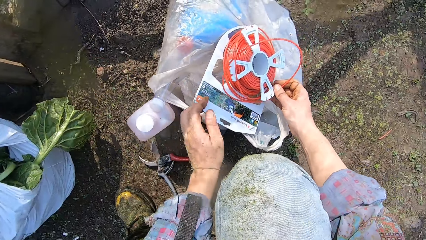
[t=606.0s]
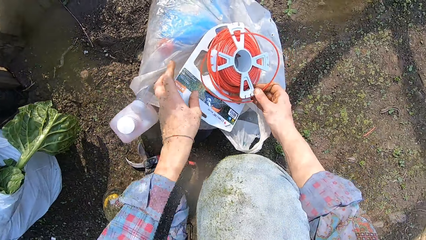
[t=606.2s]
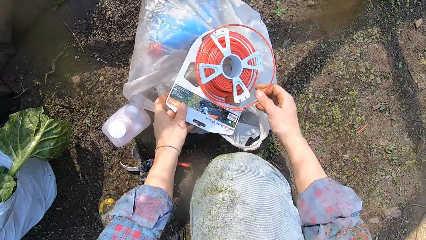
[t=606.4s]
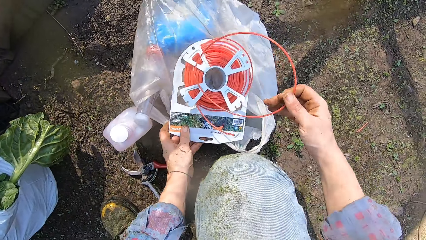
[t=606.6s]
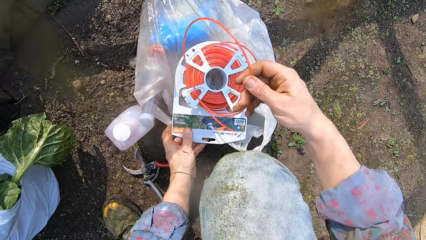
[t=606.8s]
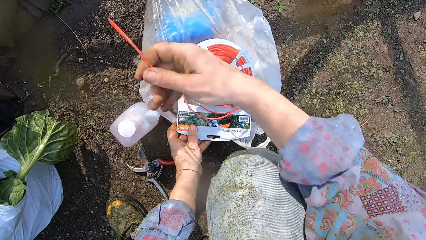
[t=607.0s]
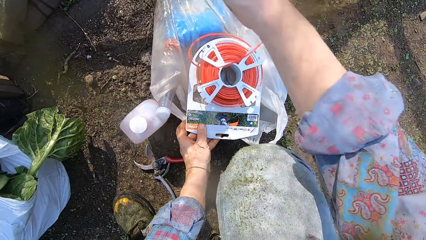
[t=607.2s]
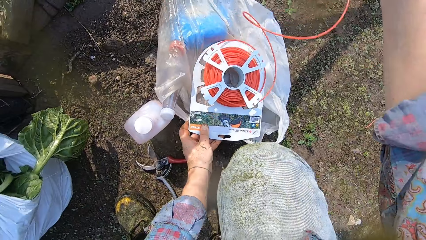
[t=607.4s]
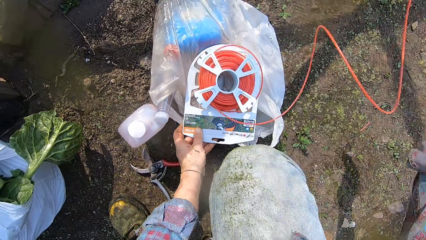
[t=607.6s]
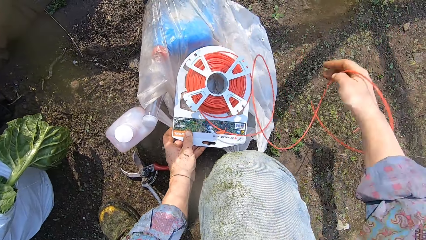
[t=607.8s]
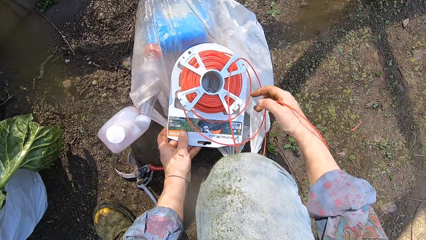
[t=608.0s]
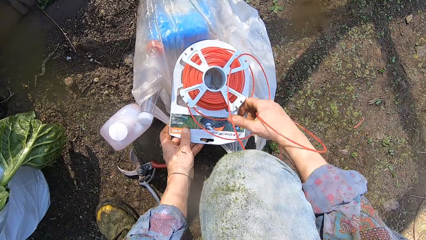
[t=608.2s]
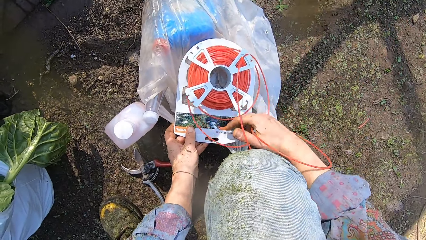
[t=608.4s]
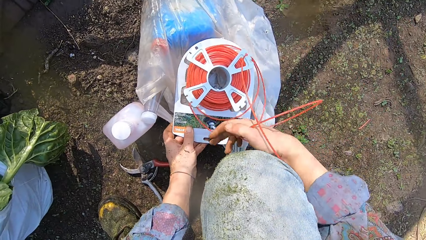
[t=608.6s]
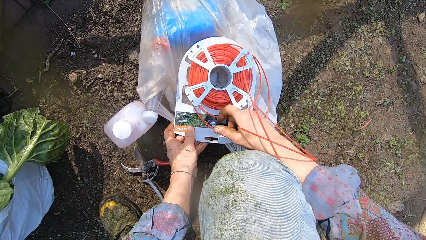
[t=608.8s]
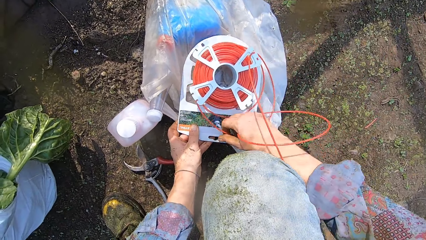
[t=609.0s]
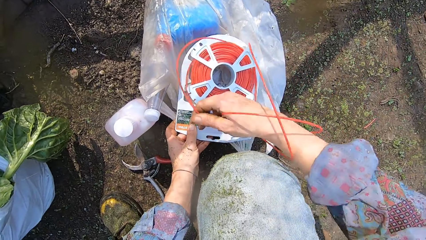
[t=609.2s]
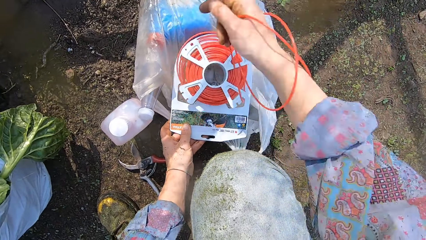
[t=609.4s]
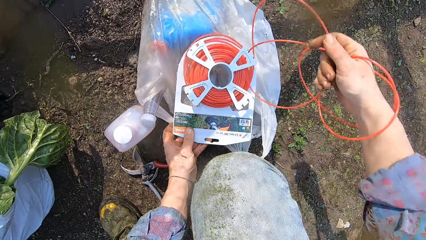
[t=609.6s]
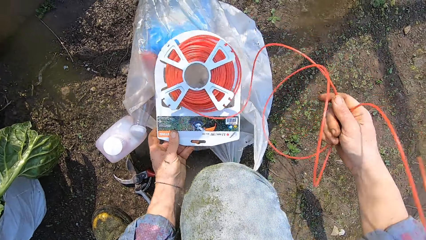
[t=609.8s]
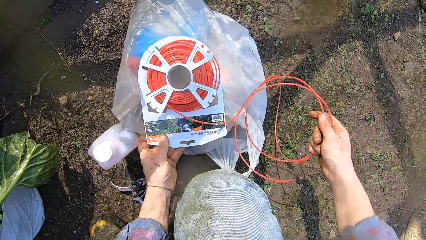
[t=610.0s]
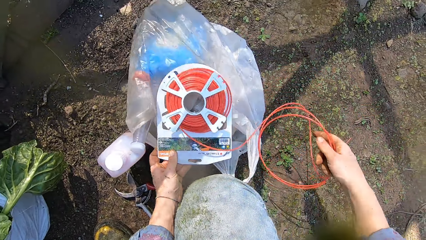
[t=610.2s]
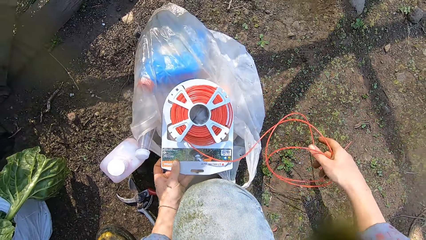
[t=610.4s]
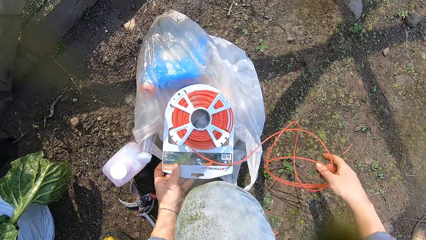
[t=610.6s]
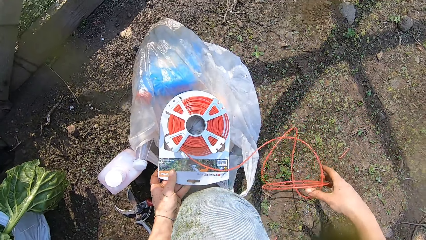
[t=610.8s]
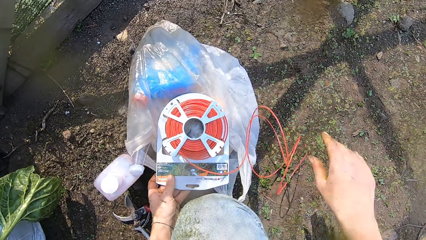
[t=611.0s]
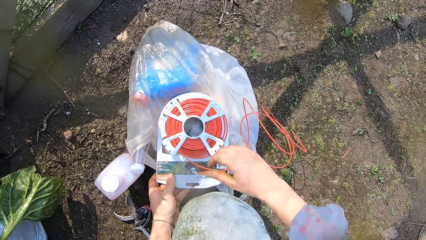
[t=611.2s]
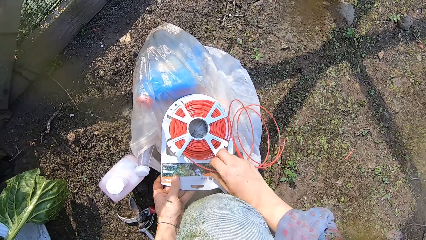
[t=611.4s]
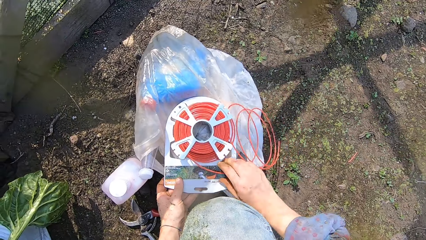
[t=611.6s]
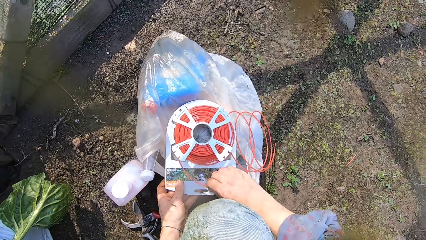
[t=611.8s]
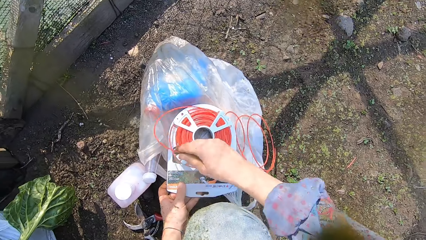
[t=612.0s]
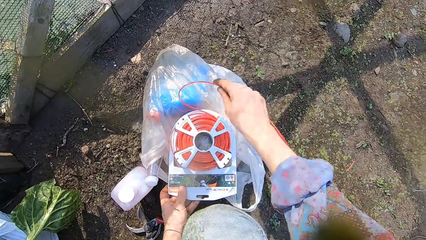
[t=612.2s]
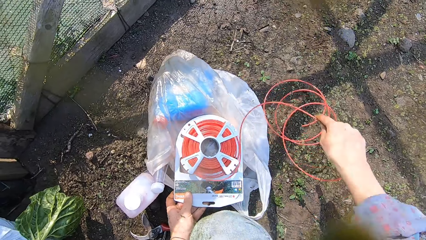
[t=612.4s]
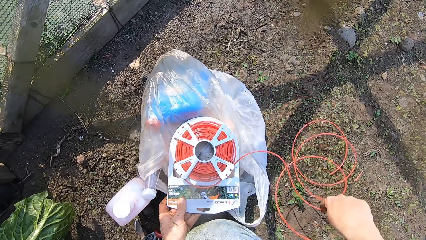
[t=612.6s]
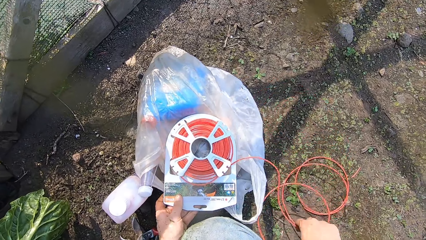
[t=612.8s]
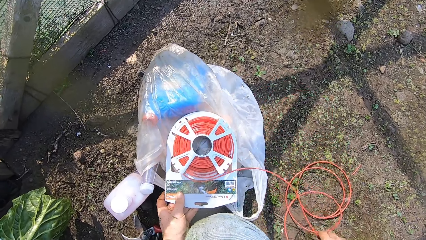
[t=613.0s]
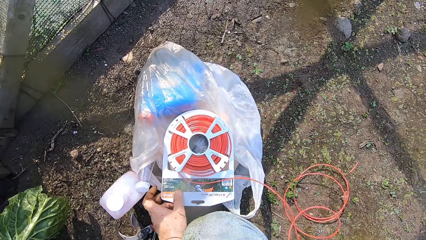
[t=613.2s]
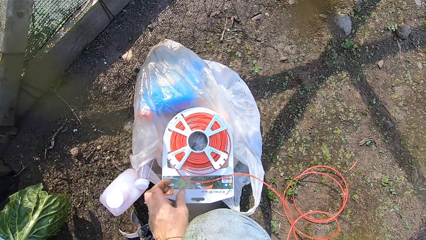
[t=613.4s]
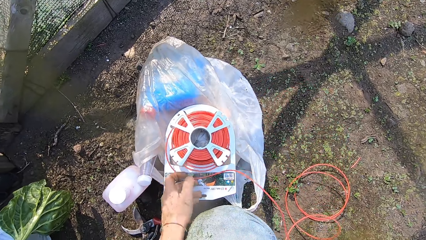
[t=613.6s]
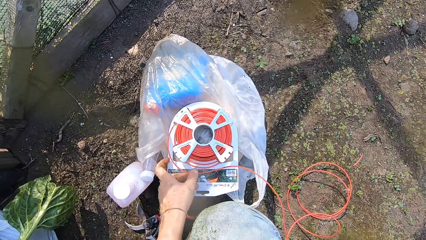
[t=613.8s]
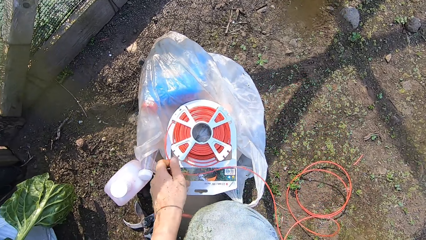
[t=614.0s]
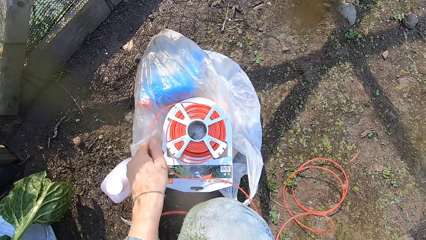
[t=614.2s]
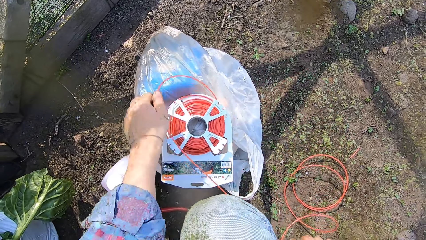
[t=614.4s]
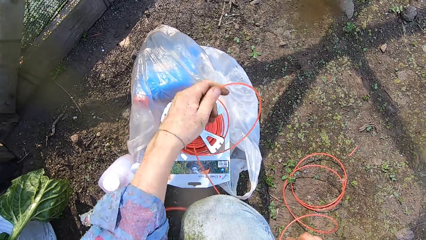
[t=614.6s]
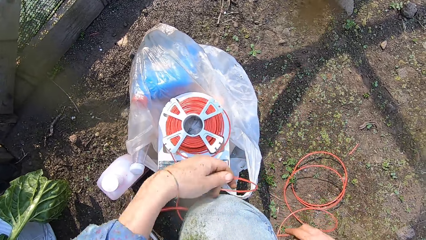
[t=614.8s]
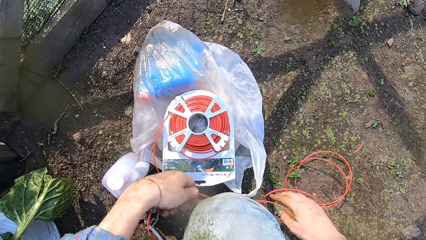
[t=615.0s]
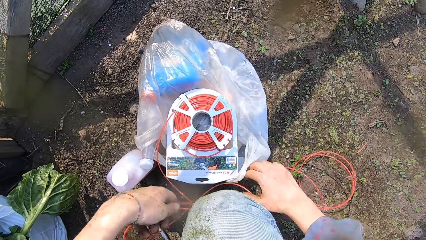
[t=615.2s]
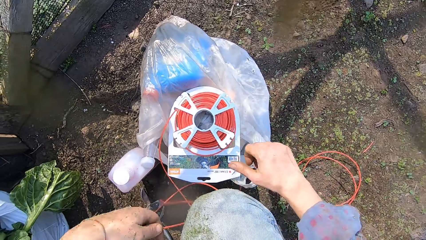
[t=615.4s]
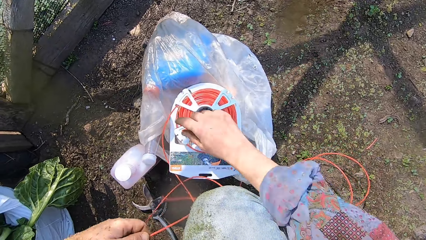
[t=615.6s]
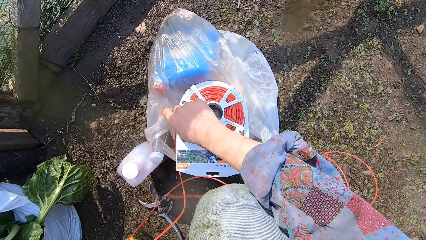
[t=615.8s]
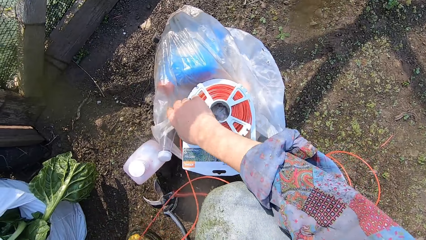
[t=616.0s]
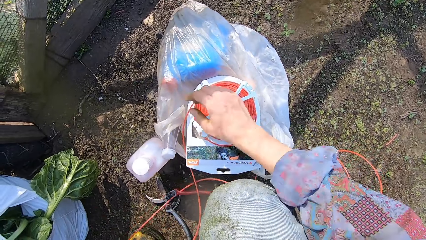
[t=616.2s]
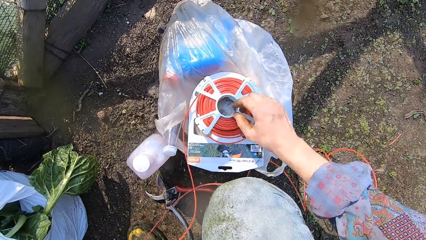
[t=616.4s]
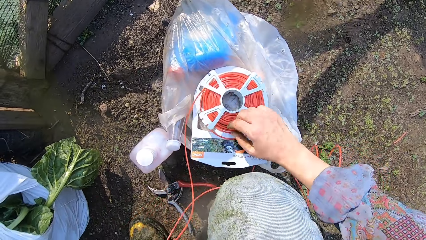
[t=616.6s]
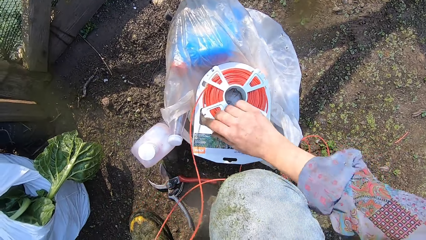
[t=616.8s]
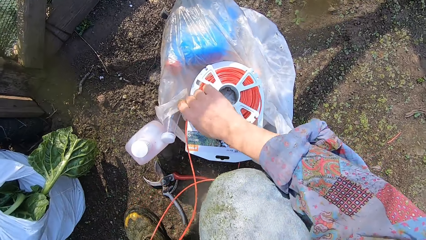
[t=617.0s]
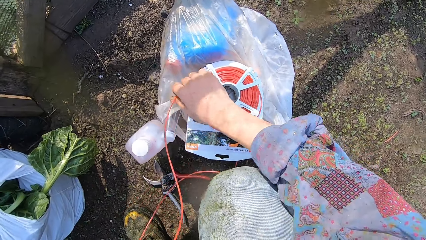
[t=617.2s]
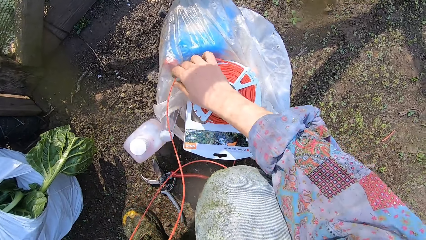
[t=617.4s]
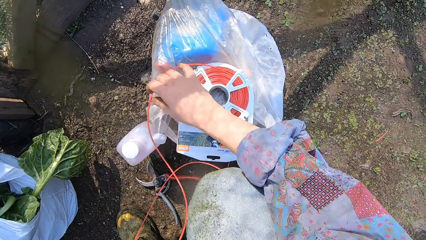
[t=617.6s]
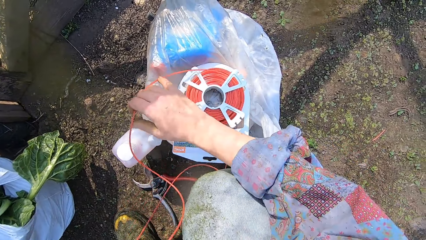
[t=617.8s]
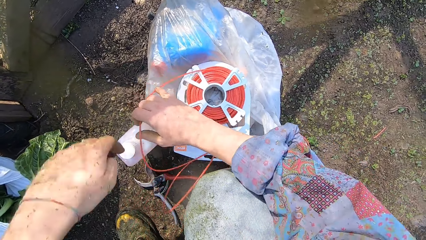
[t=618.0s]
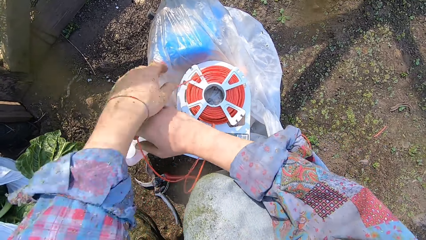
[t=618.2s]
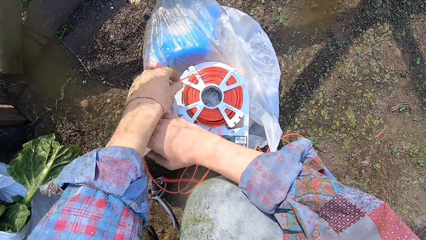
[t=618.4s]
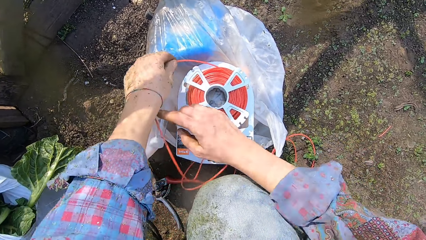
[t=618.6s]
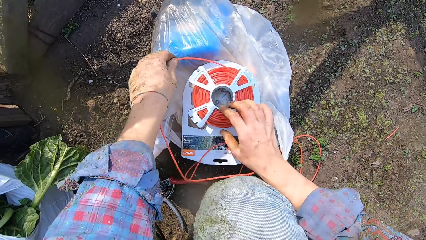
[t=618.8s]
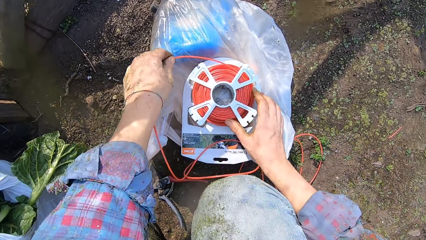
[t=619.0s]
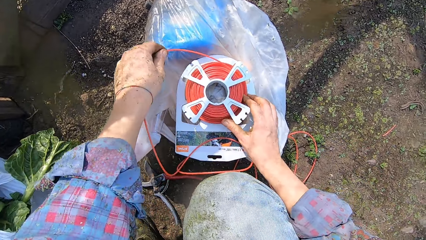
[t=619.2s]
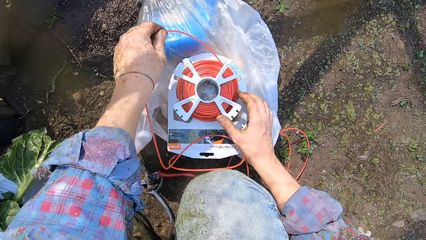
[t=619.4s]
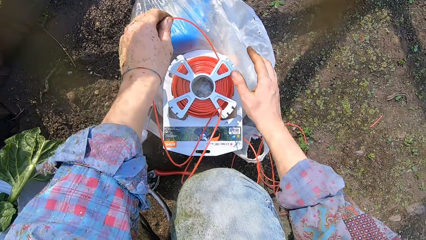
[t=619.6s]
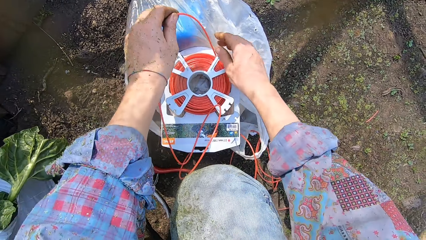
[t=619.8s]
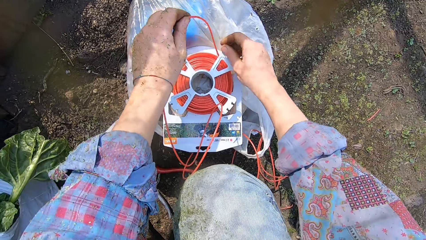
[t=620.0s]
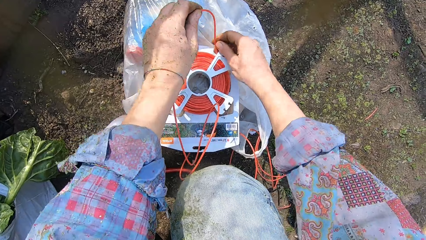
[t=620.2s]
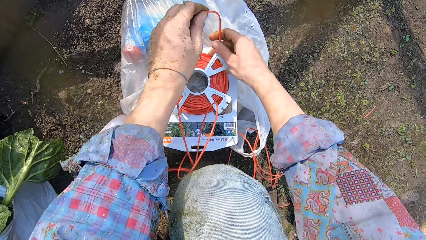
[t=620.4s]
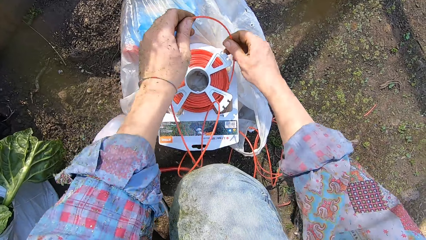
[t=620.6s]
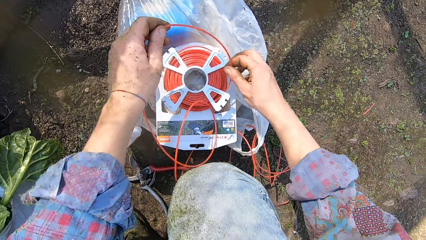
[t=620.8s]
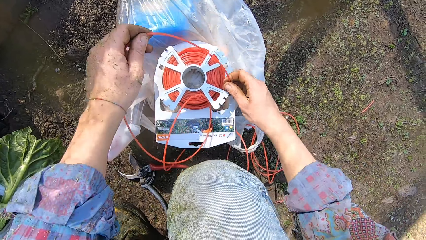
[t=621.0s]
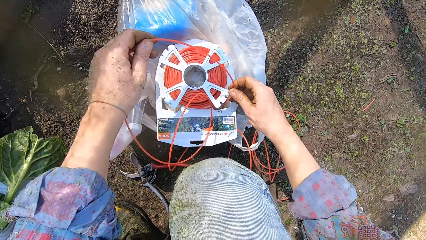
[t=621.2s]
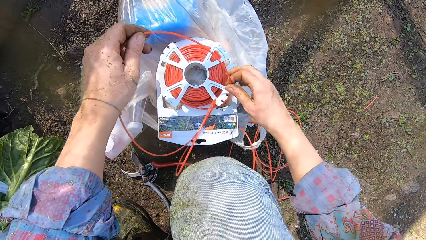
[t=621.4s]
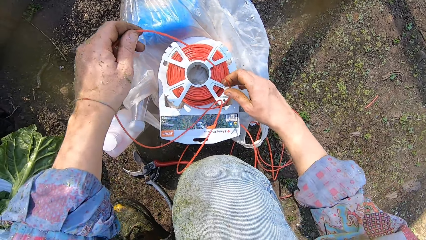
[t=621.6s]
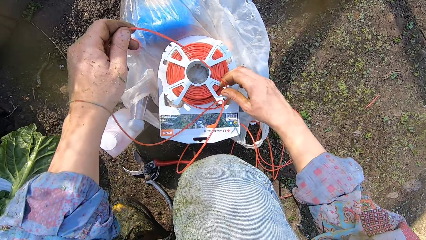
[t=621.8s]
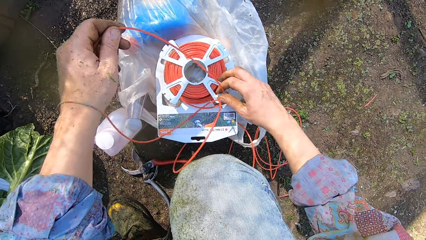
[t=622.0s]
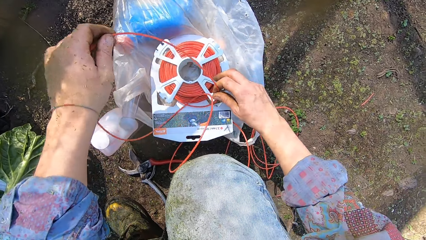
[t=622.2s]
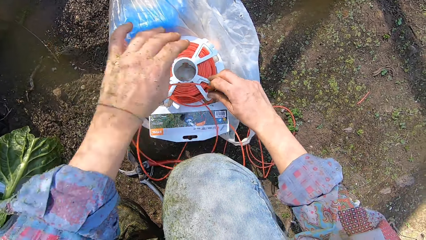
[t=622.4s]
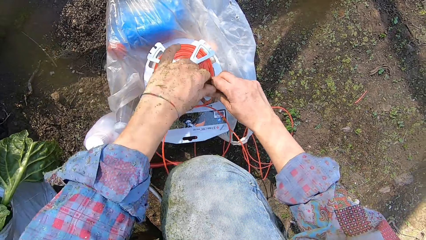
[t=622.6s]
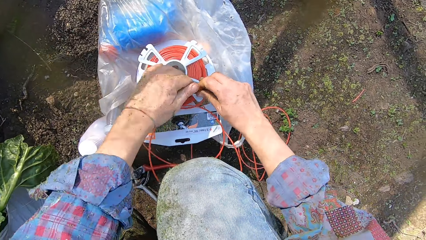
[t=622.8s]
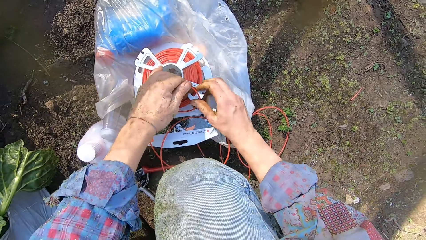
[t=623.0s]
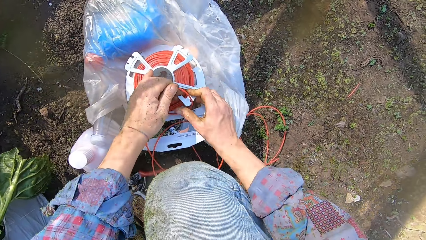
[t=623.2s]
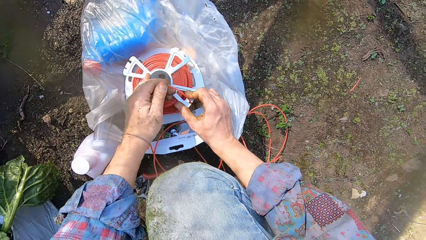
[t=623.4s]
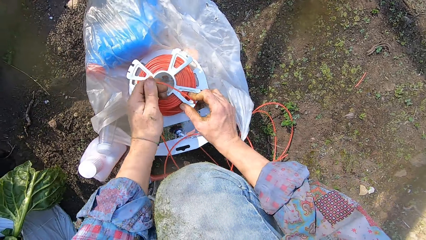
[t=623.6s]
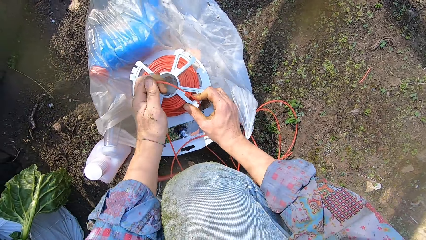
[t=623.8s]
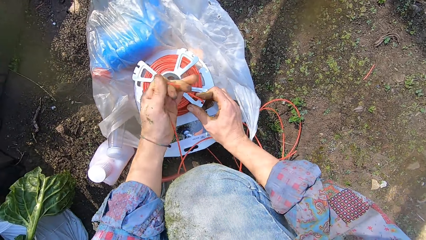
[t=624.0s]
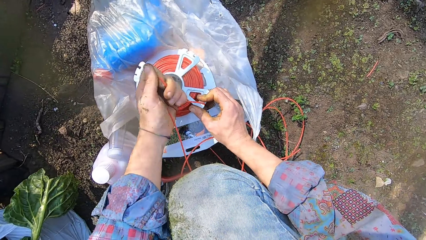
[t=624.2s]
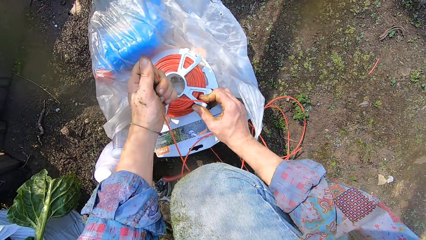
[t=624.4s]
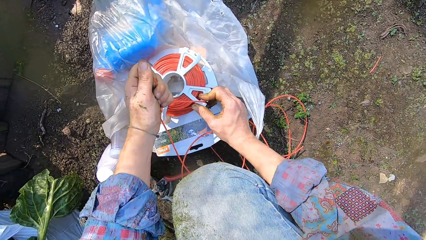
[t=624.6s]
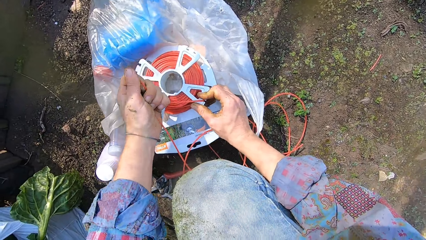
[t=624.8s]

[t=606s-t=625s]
The camera wearer drops the cable shear on the ground. He places his left hand on the wire line and unwraps the wire line with his right hand. He removes the wire from the cable reel. He unwraps the wire line with his left hand. He adjusts the wire line with his right hand. He holds the wire line with his left hand. He adjusts the wire line with both hands. He holds down the wire line to its pack with both hands. He attaches the cable on the cable reel.
